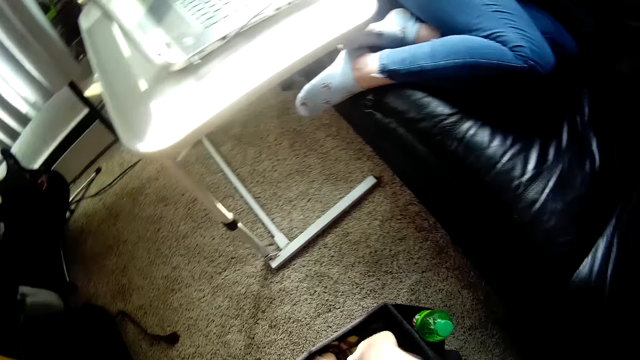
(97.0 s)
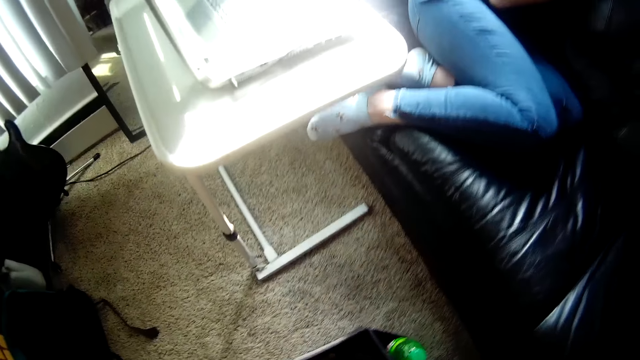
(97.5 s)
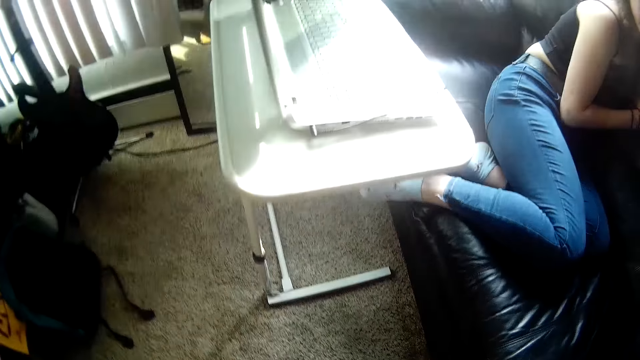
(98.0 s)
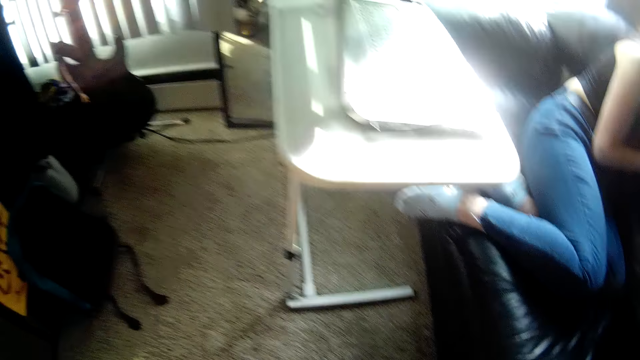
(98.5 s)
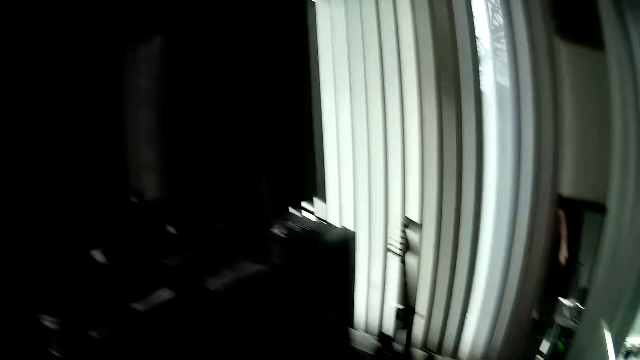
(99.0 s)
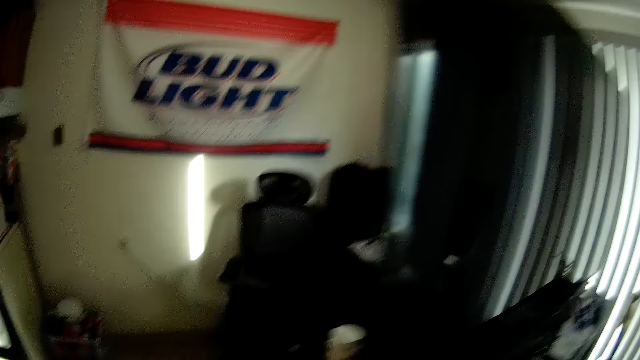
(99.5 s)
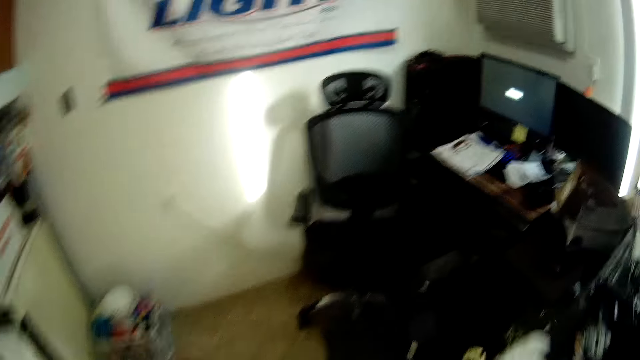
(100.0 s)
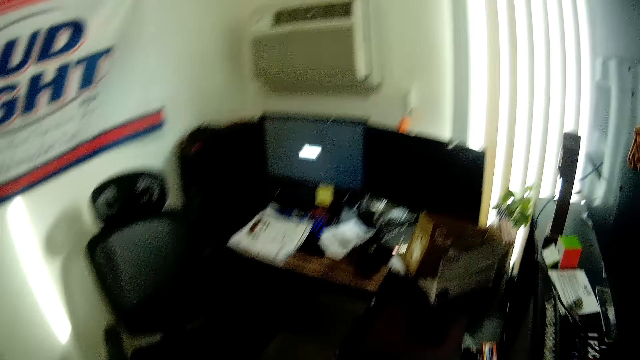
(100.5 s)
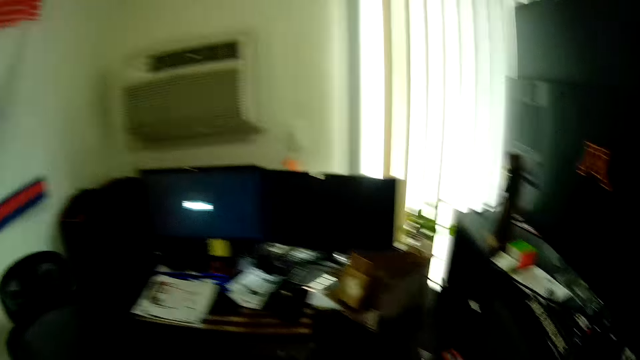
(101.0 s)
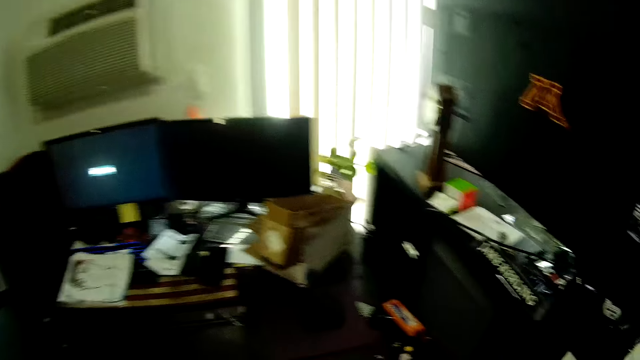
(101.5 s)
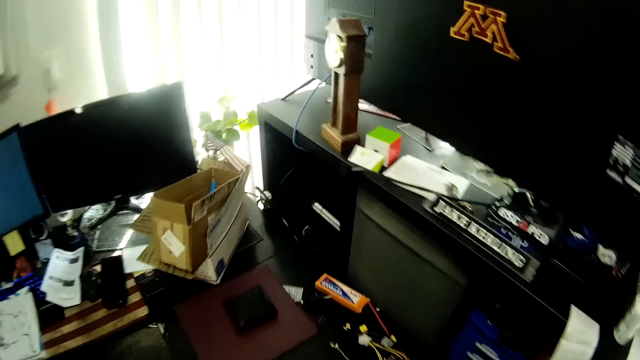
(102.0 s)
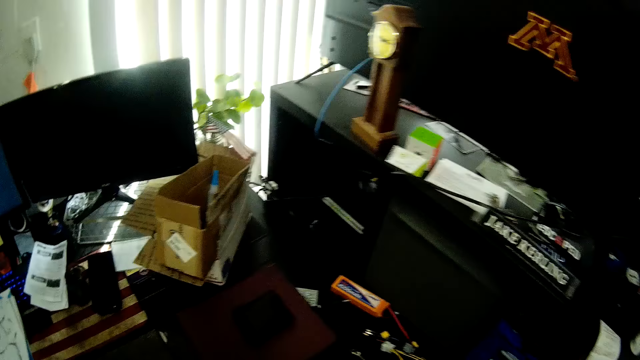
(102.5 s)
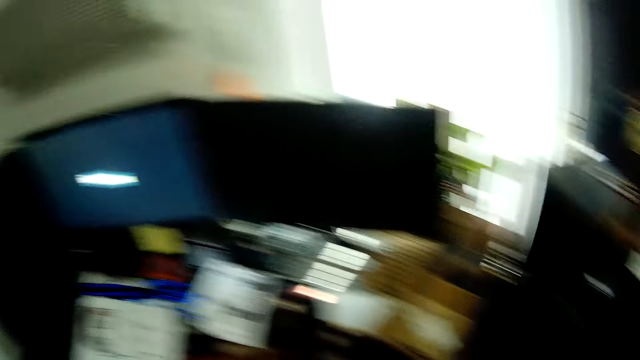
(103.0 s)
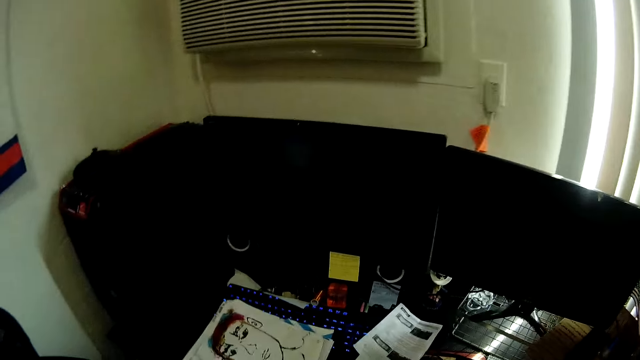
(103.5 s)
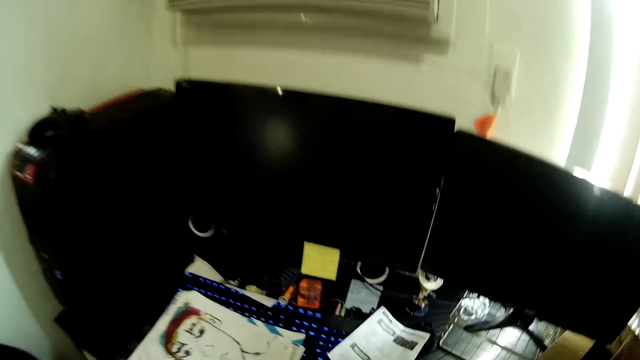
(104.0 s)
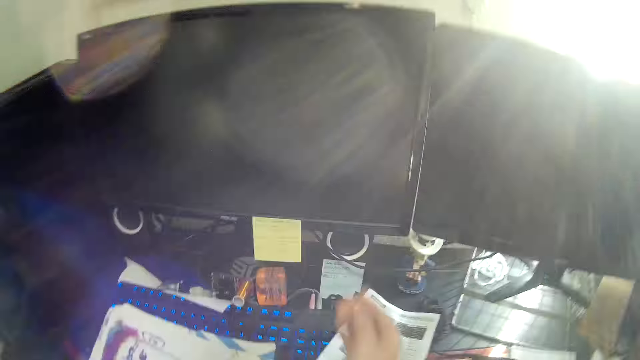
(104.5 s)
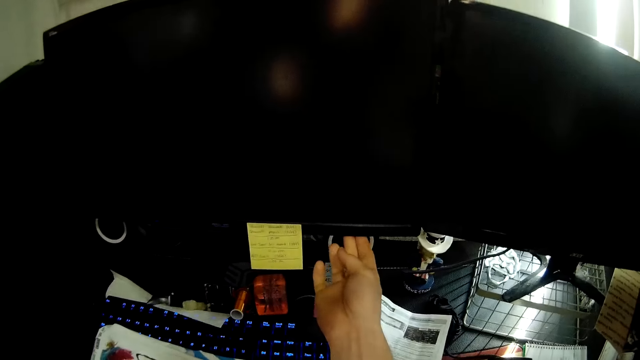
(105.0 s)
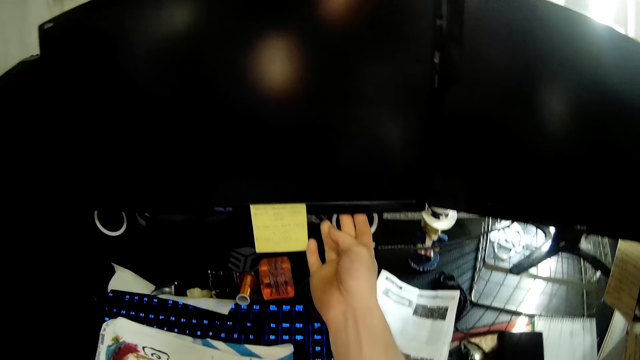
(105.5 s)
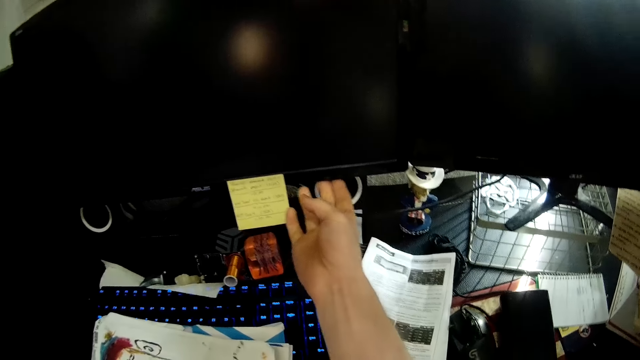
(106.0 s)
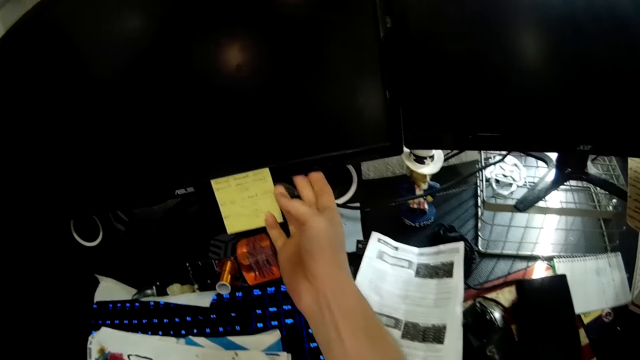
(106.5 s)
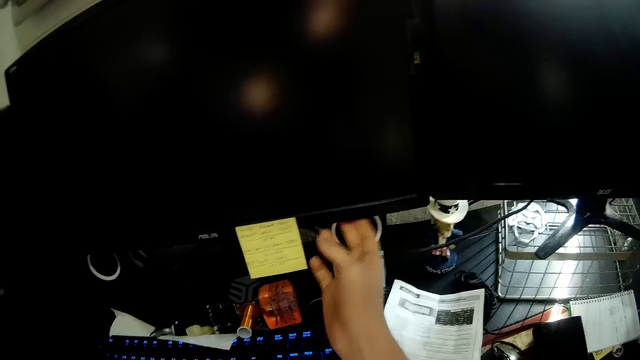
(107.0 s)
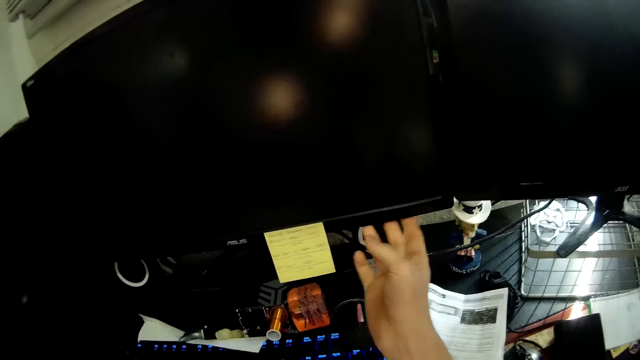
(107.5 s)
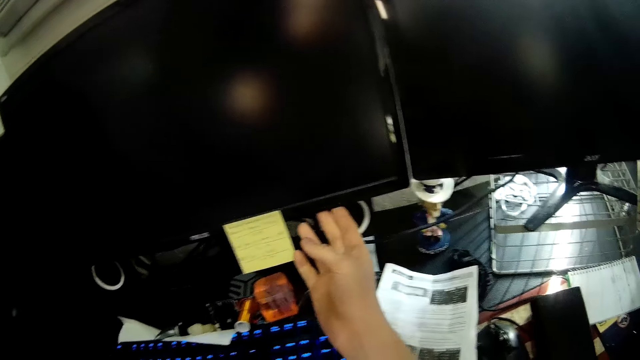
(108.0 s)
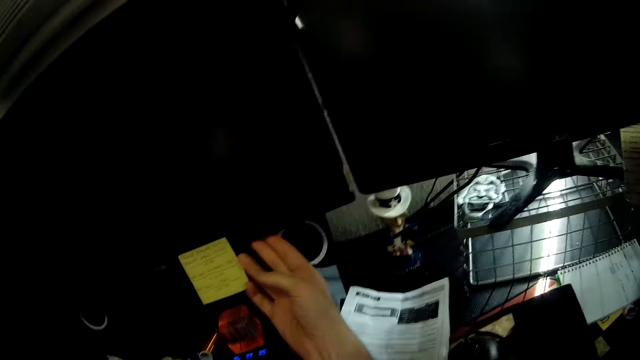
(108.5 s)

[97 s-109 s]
The camera wearer puts his hand inside a bag. He walks into the gaming space. He checks for the power button with his right hand. He switches on the computer monitor.

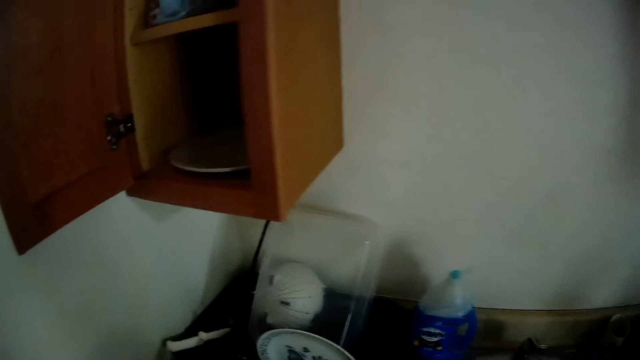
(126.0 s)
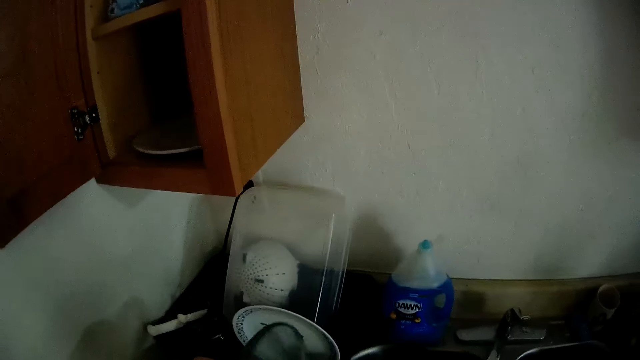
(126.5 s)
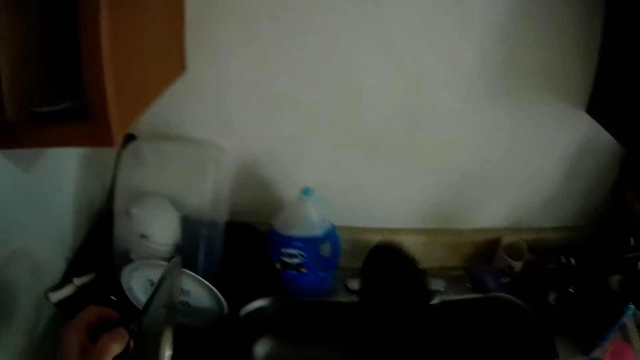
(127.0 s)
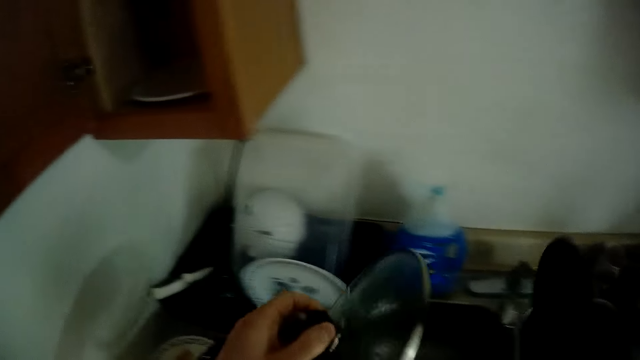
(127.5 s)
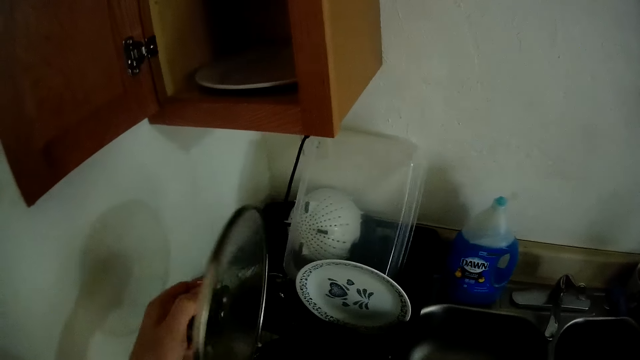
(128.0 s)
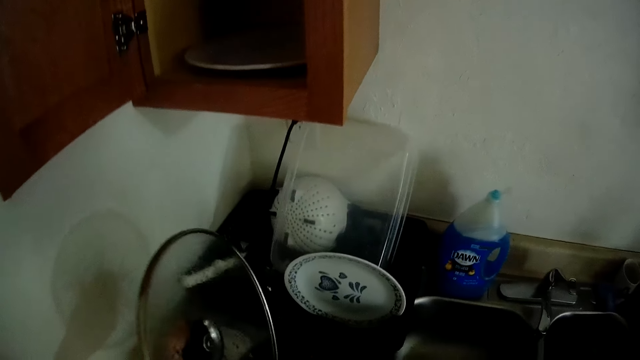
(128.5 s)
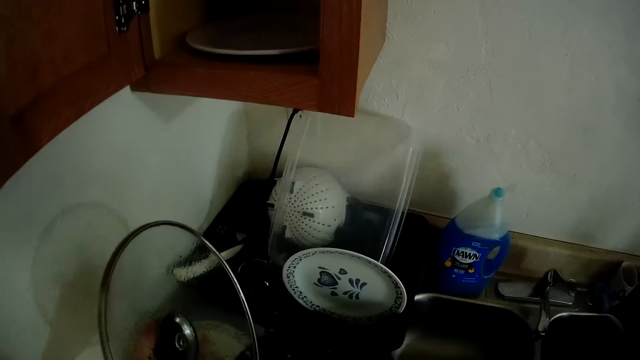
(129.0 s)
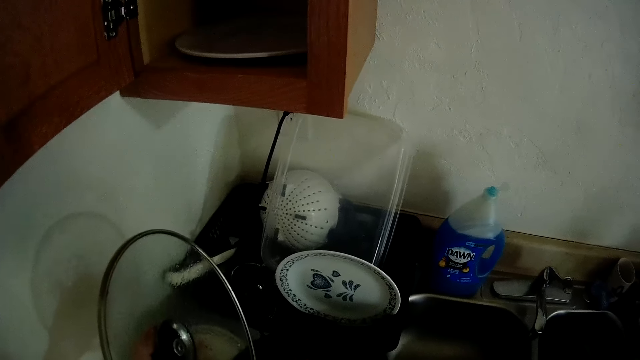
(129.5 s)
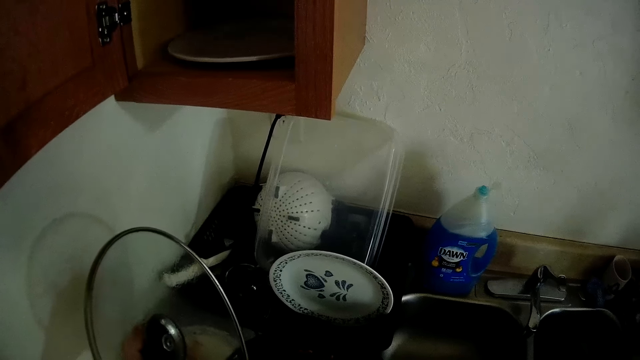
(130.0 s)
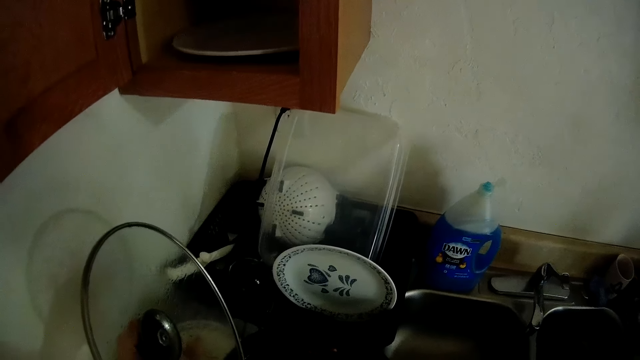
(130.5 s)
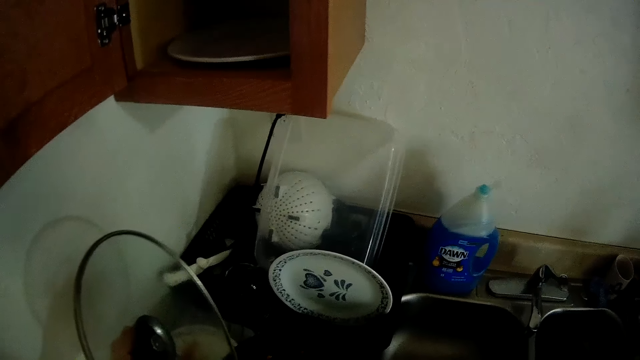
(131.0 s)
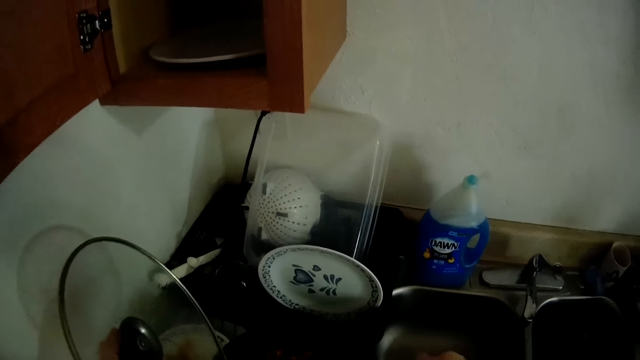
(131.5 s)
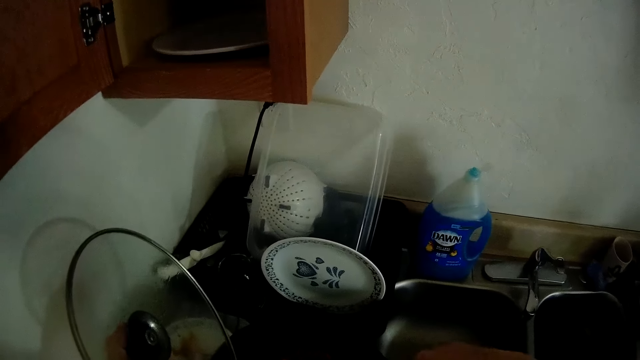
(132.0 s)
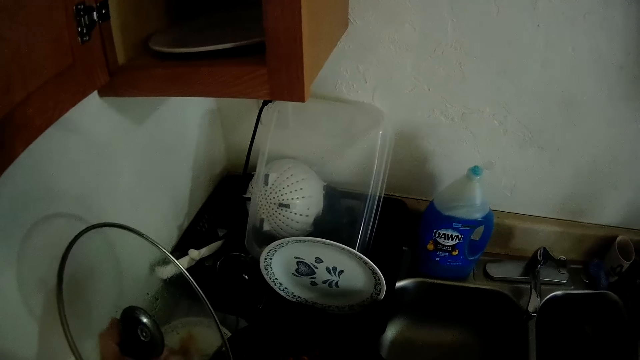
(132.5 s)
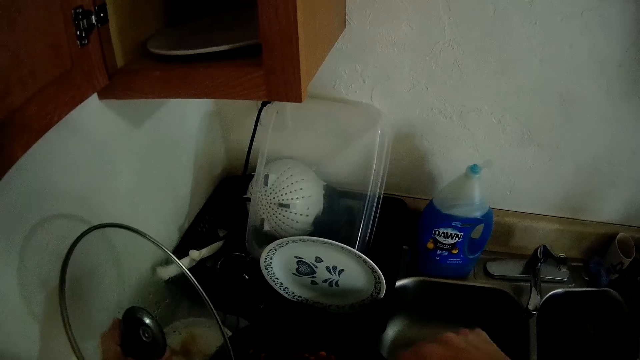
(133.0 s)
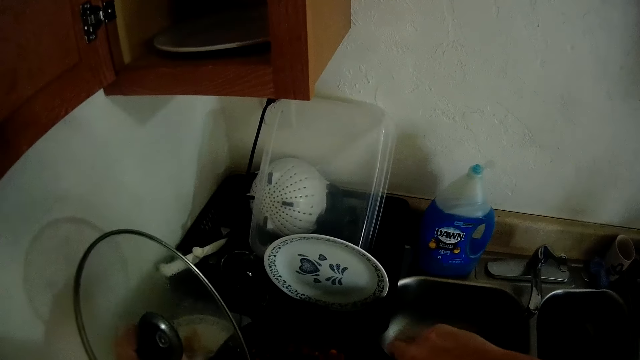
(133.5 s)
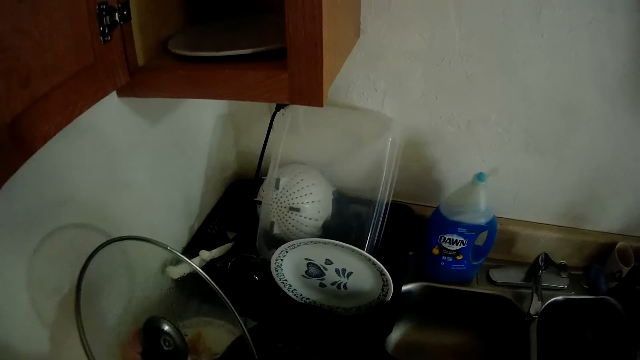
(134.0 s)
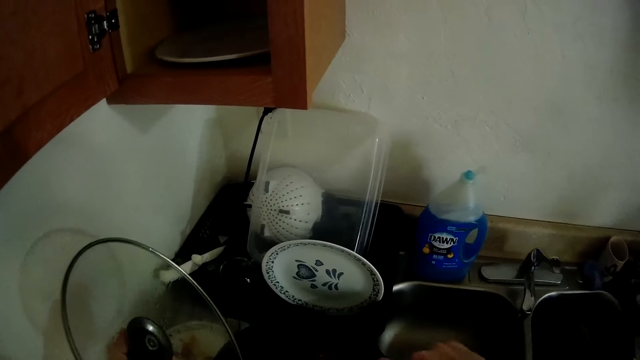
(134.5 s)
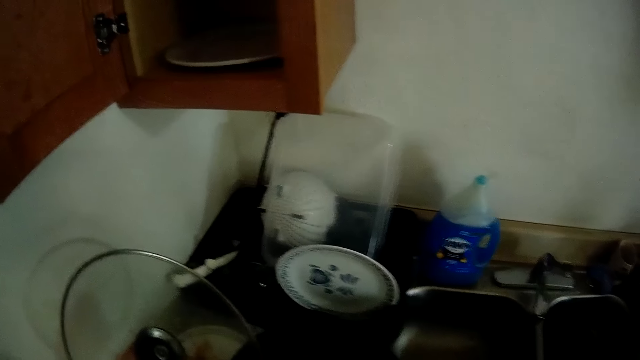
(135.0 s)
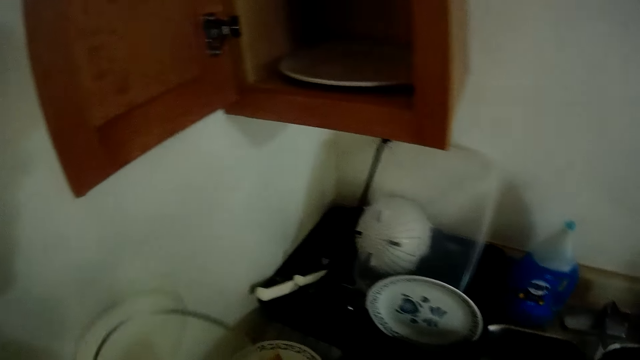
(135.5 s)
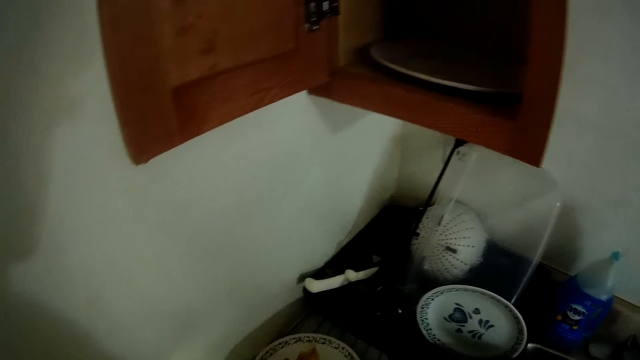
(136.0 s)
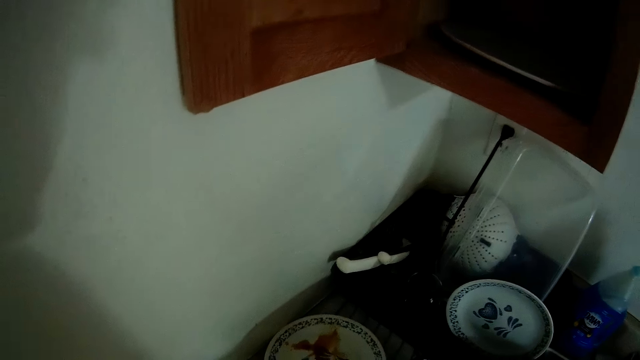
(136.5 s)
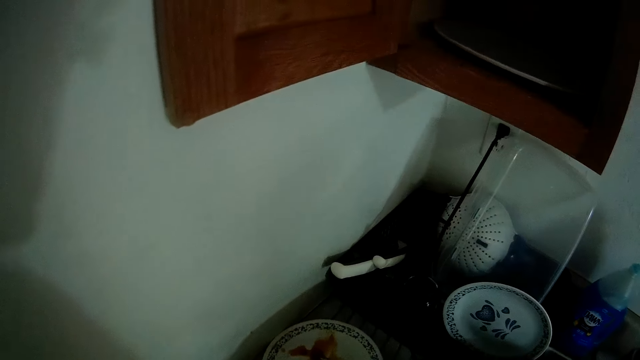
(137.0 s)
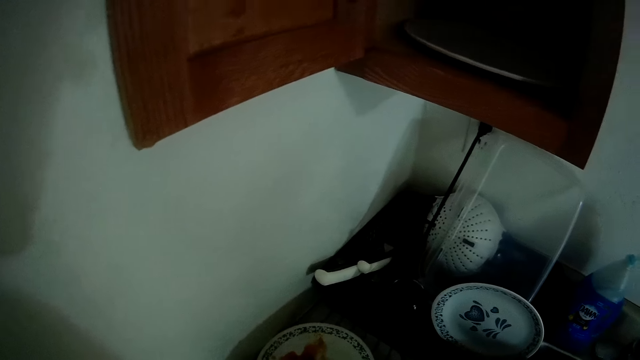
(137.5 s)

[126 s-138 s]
The camera wearer holds a pot lid. He opens the pot with his left hand. He stirs the food in the pot with a spoon. He drops the lid on the counter.
